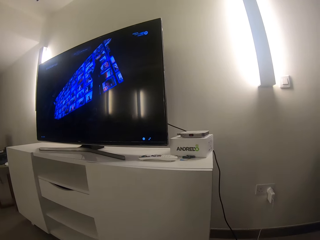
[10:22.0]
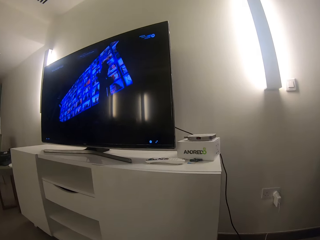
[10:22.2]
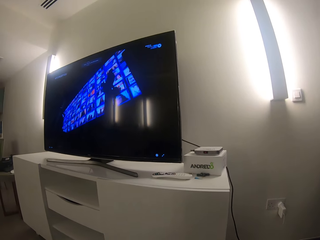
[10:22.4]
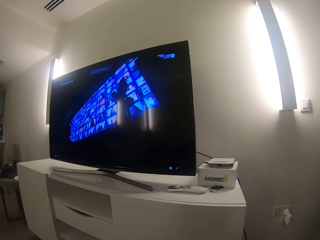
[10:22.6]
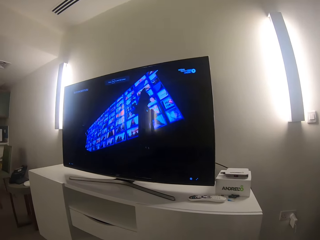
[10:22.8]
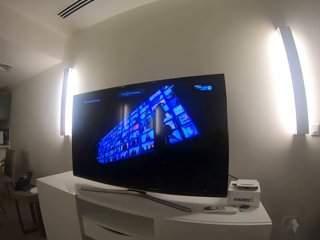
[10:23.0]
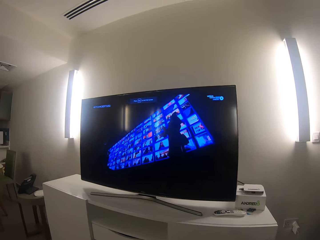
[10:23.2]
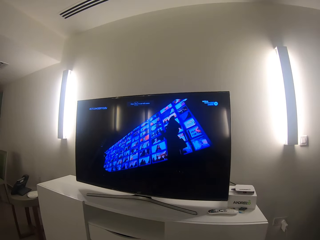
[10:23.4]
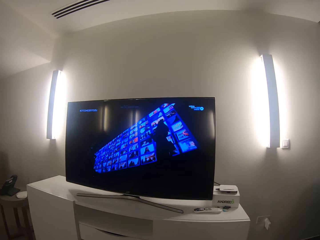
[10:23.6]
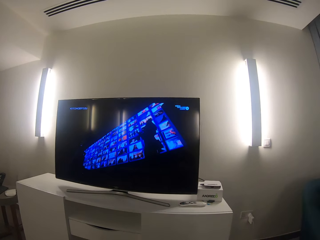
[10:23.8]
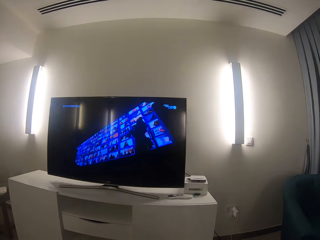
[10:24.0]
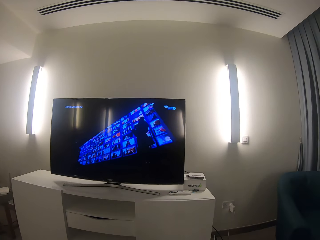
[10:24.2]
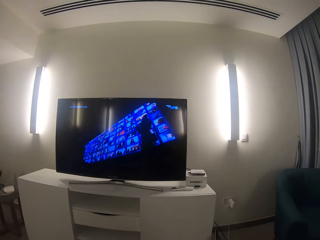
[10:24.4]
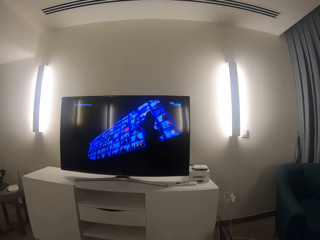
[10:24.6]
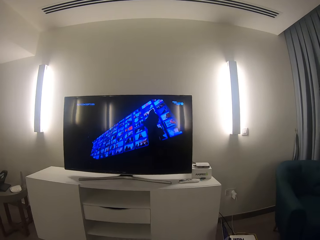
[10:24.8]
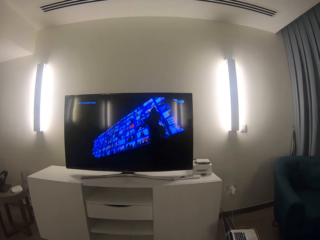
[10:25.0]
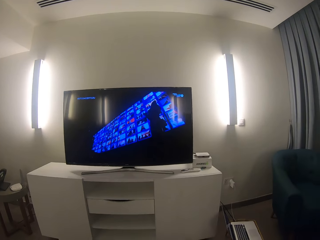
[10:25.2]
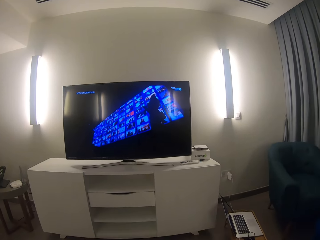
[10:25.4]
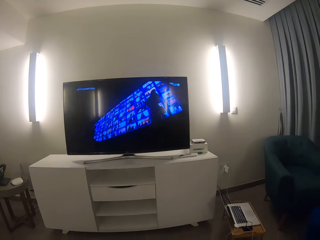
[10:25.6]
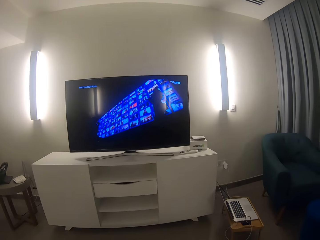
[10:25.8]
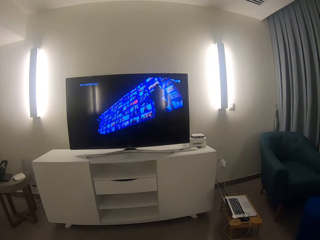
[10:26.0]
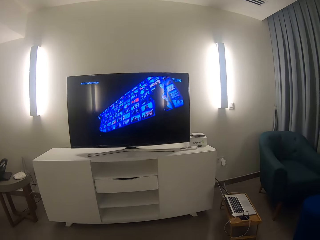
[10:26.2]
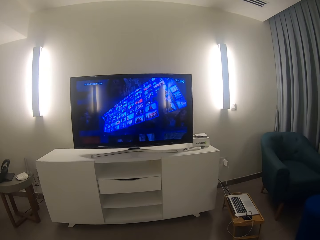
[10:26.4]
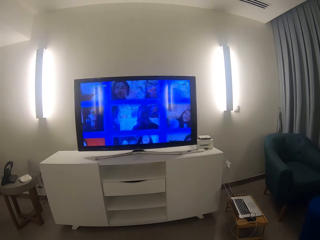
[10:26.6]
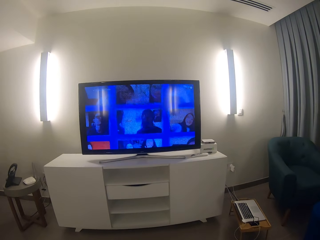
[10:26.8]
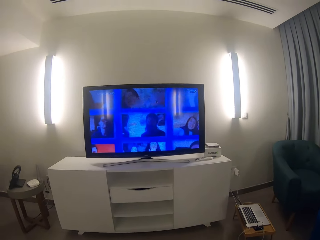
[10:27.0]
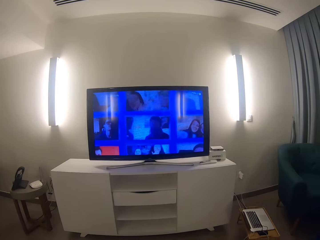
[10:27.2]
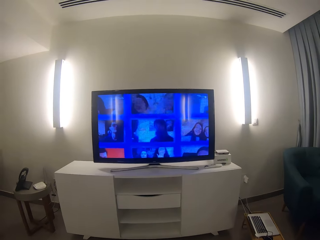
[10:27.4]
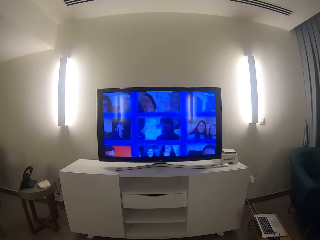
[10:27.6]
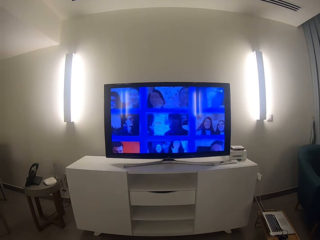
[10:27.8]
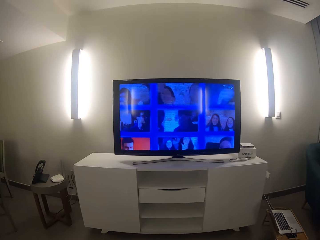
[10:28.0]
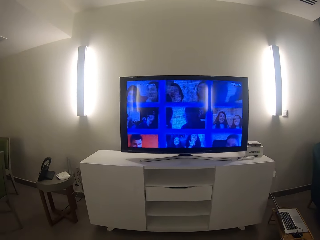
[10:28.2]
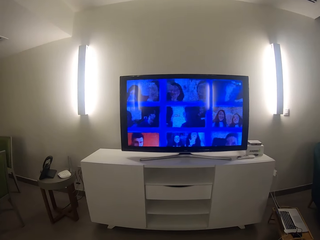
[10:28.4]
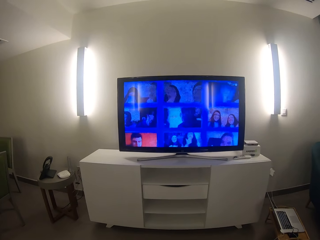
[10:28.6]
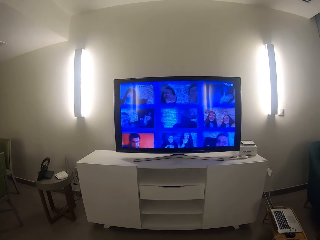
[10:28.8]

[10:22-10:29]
The camera wearer watches the television.

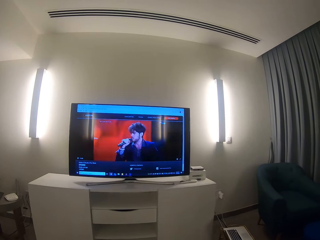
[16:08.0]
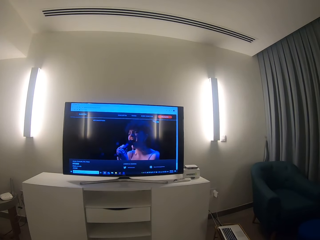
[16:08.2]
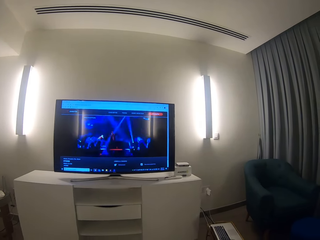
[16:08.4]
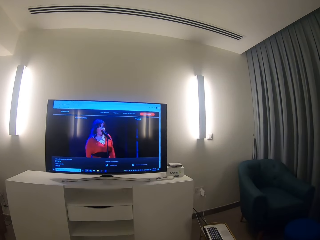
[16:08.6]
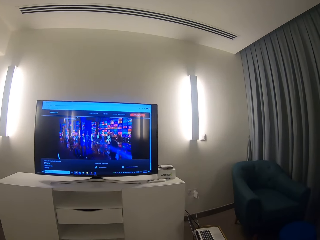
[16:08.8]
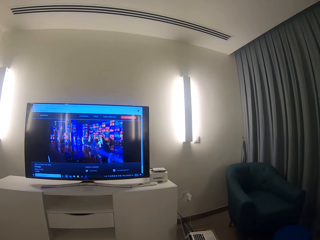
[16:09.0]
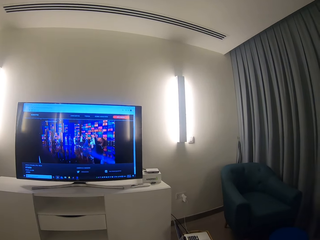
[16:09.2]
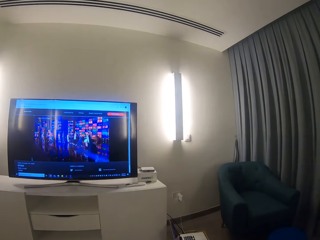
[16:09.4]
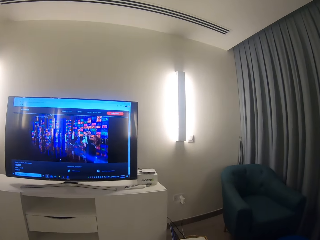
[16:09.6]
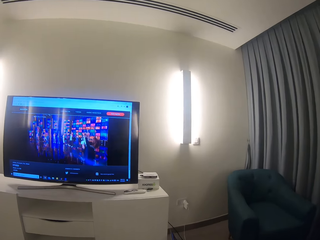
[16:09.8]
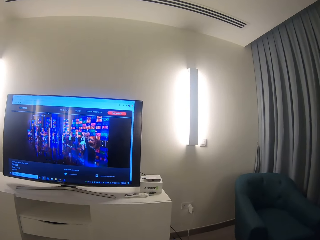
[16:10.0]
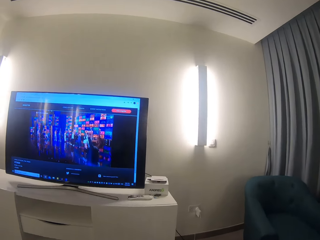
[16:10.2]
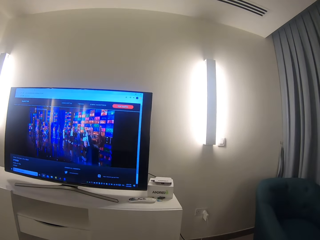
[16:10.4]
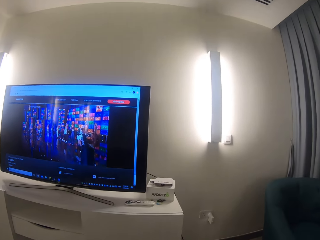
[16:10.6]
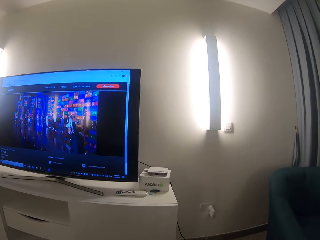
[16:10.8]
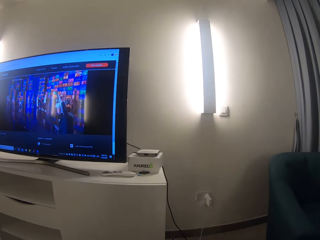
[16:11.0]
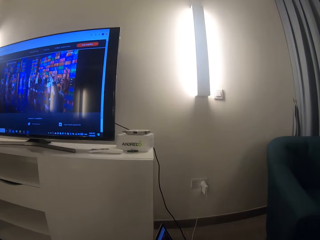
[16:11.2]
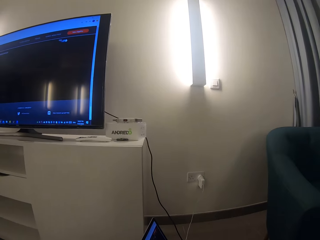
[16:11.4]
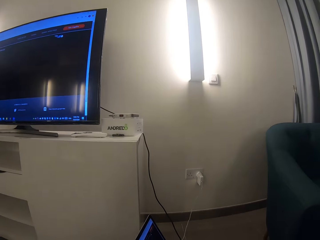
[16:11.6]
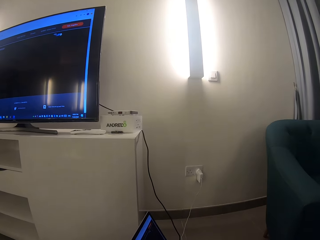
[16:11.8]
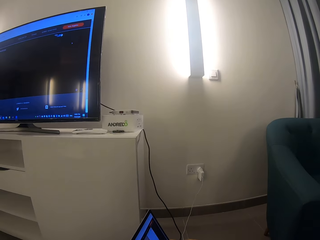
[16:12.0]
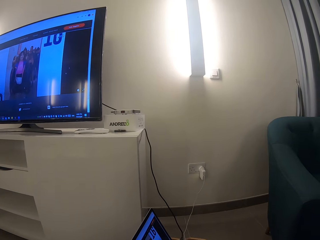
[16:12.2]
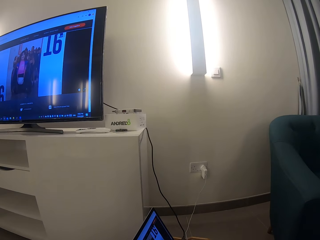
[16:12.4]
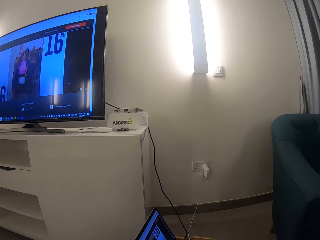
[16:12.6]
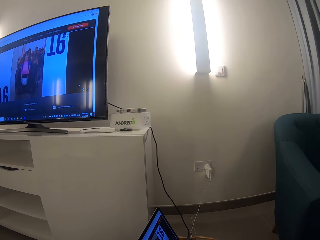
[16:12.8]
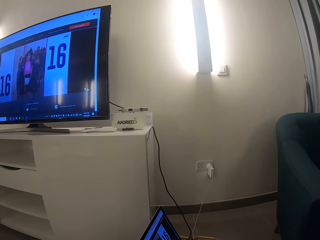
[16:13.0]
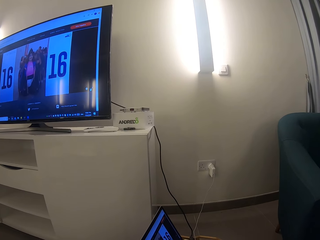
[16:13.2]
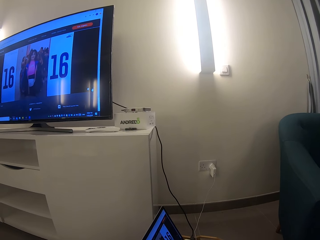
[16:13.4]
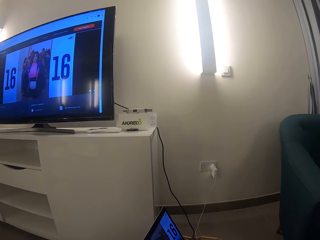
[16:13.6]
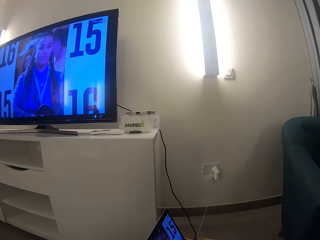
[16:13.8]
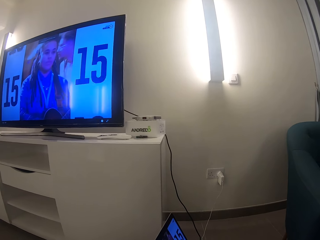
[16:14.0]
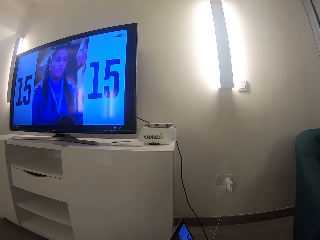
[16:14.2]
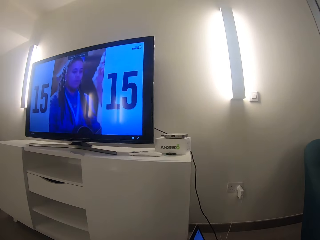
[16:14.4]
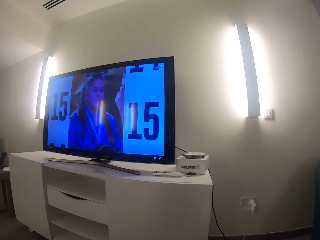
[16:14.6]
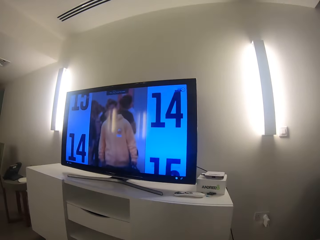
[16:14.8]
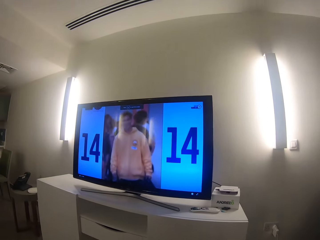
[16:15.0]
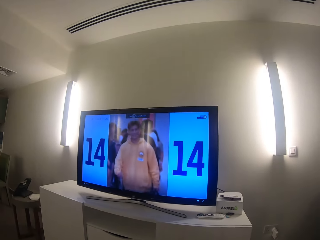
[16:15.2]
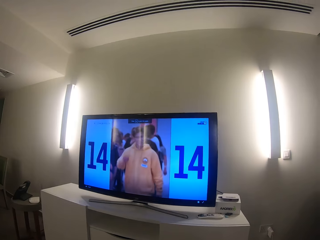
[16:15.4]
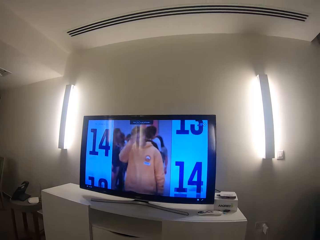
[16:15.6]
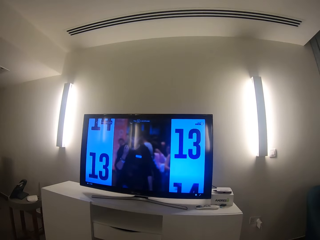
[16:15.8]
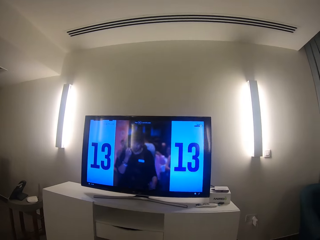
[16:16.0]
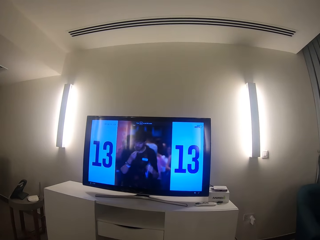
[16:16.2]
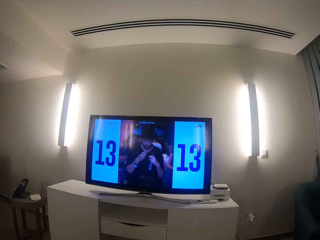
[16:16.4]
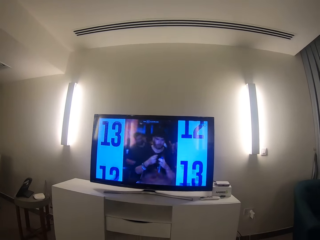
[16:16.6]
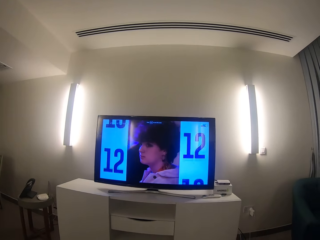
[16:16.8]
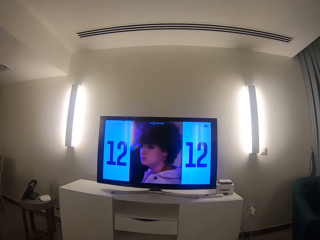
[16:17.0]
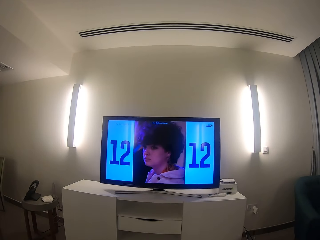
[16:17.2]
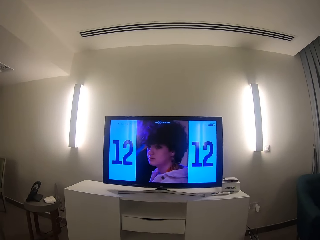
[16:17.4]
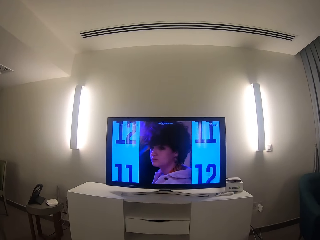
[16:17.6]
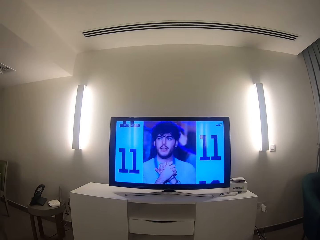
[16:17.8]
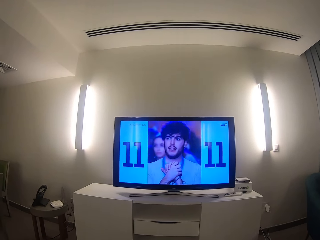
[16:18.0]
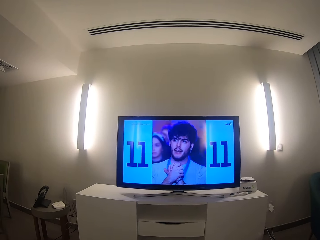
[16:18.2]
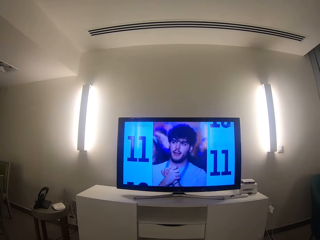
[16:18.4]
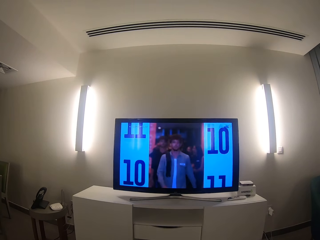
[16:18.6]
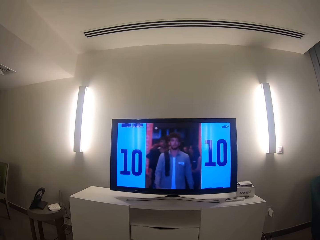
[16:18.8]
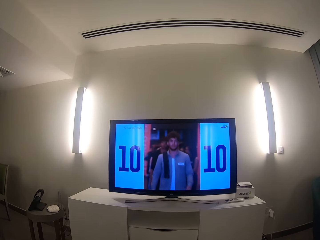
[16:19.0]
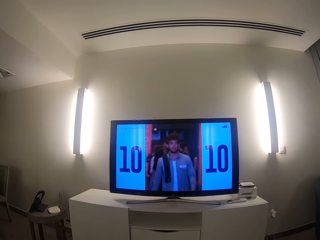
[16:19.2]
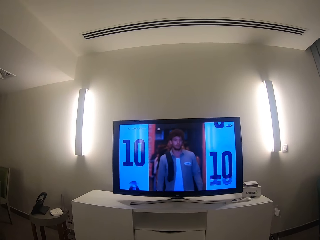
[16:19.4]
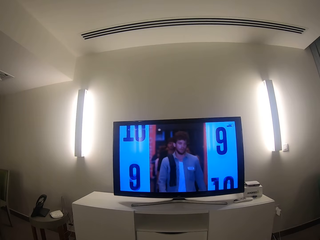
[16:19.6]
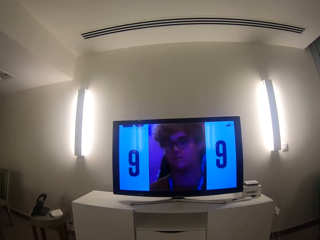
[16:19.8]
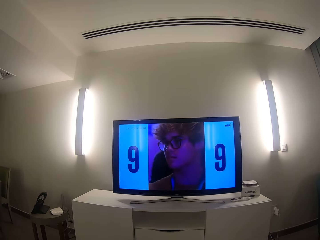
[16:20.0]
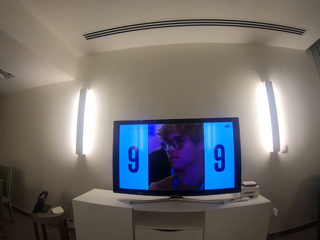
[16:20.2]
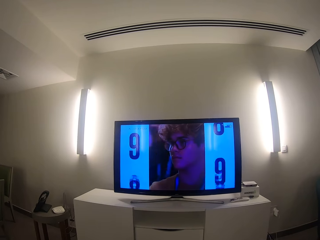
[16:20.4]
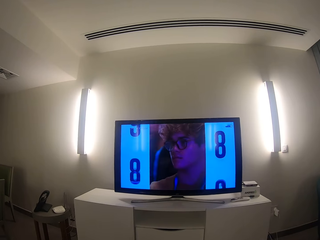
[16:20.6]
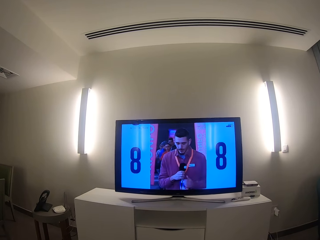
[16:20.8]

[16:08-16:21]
The camera wearer looks around the room. They watch the television.

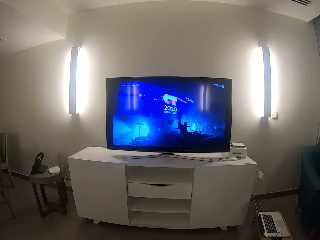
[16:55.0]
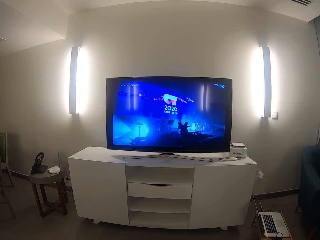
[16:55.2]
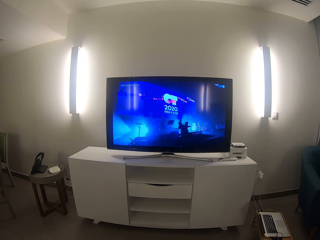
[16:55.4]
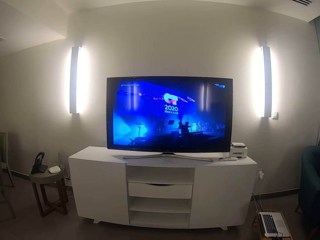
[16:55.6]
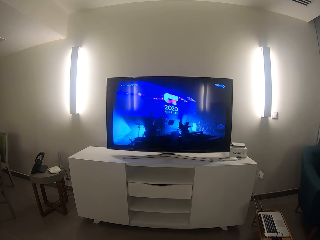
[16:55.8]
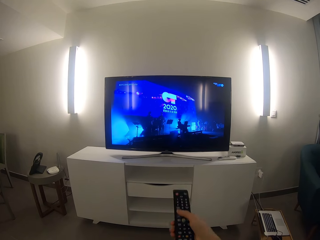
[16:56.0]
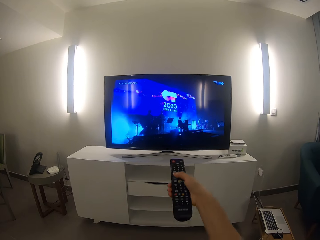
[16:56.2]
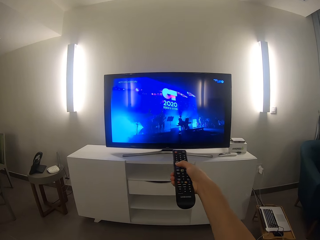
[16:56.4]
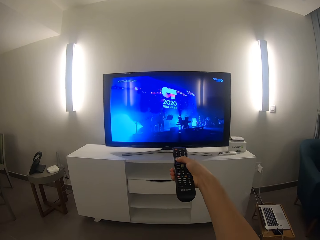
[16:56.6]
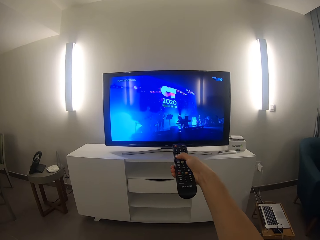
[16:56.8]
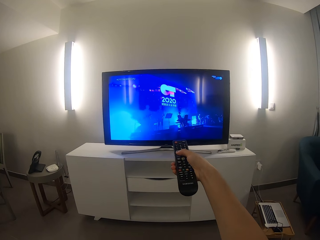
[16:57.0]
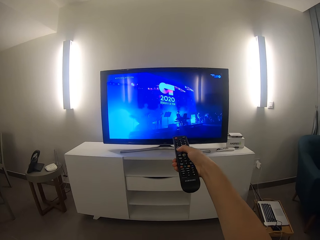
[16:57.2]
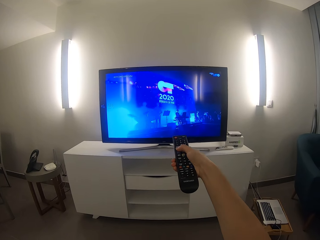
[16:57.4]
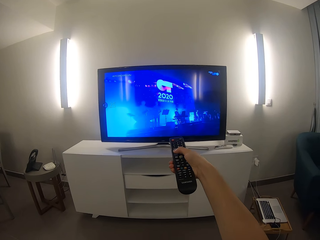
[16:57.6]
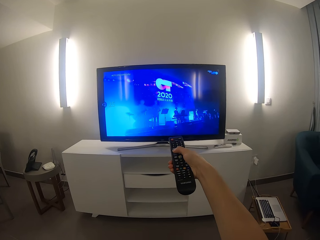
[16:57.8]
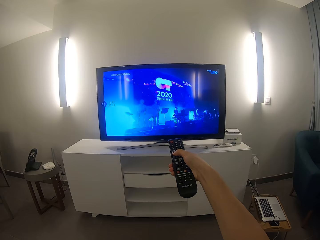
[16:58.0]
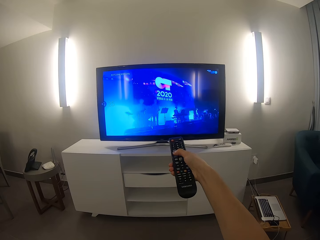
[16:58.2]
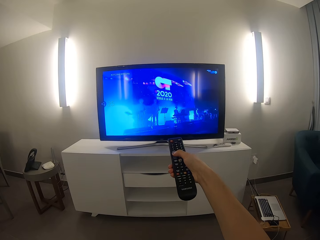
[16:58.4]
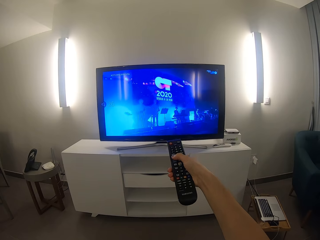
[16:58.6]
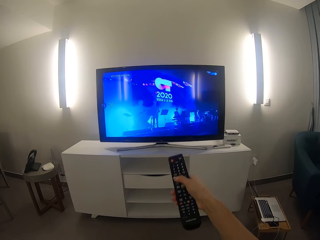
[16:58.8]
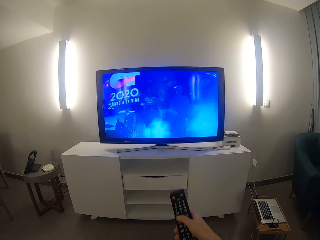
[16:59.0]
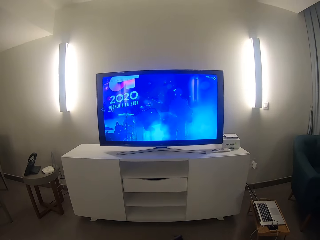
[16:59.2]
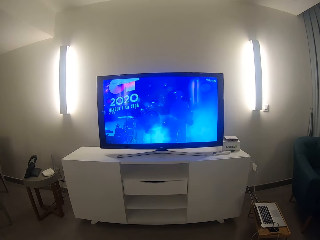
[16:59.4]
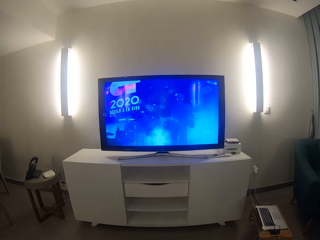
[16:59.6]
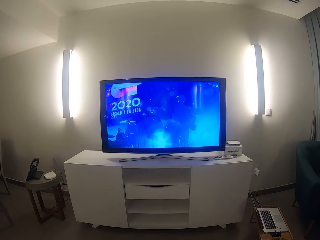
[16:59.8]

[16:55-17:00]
The camera wearer presses the remote control. They watch the television.
